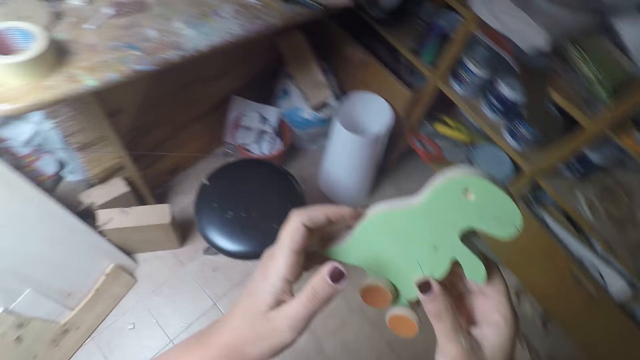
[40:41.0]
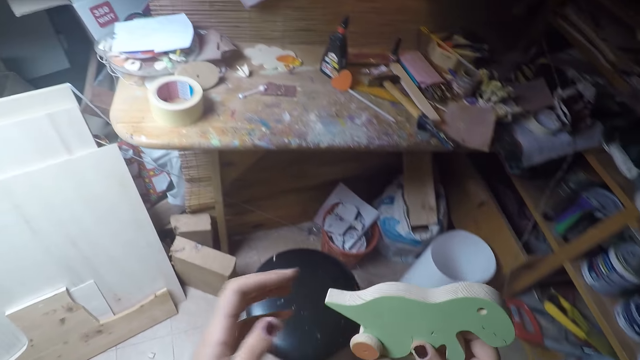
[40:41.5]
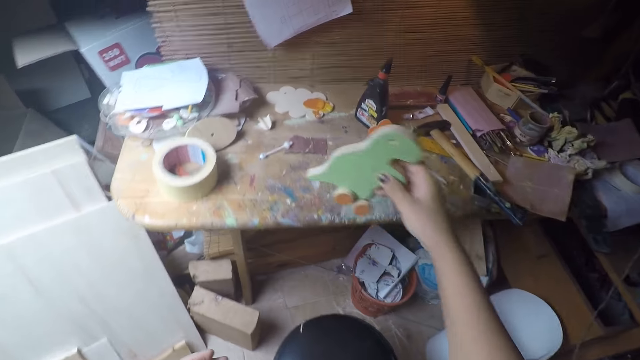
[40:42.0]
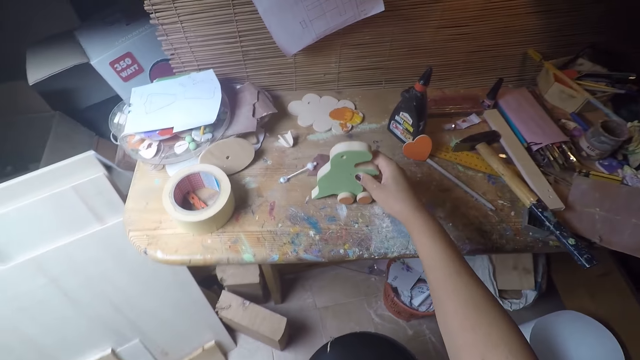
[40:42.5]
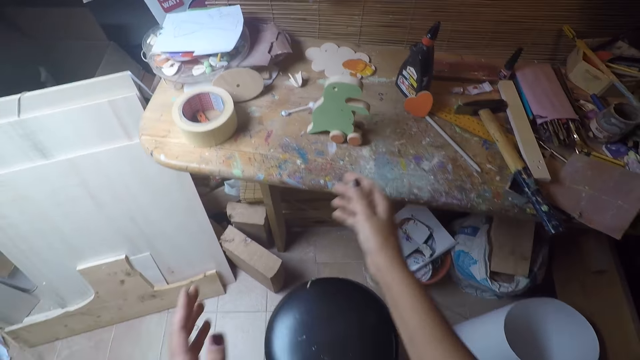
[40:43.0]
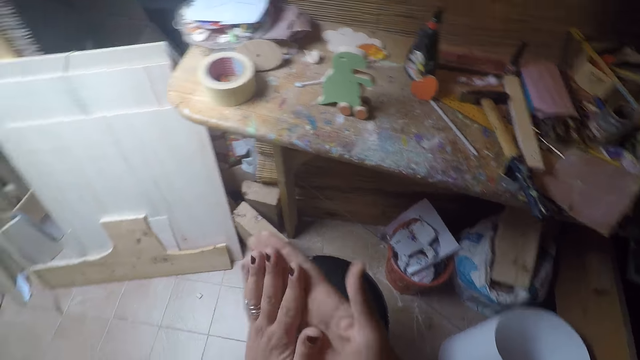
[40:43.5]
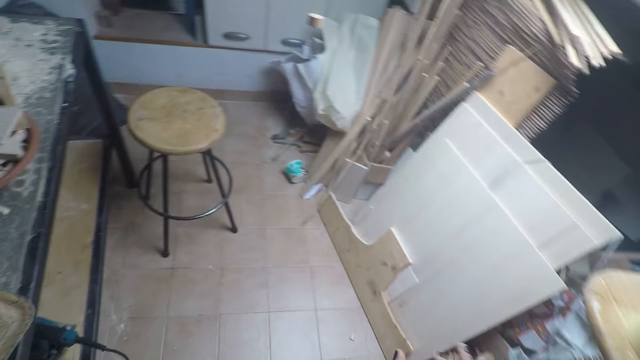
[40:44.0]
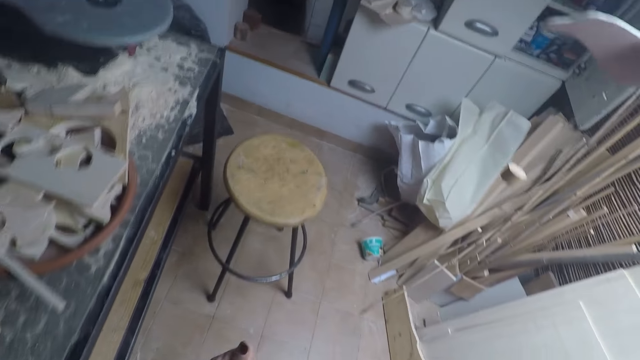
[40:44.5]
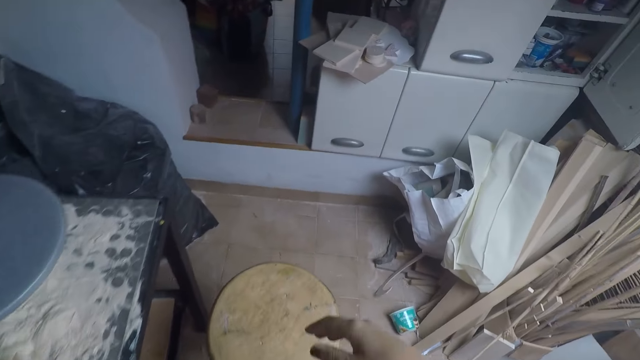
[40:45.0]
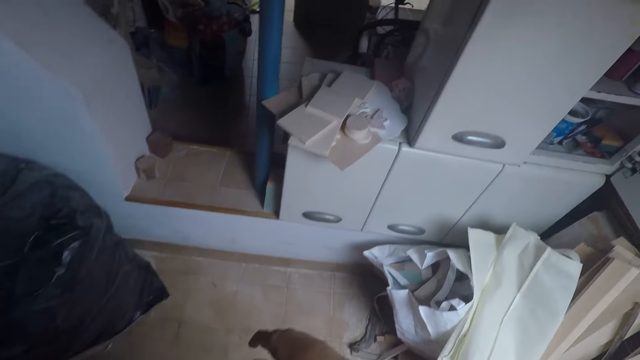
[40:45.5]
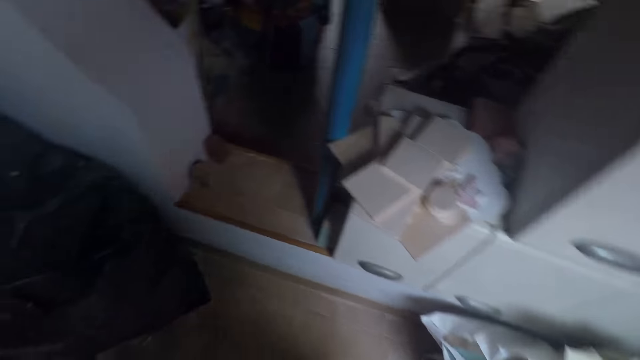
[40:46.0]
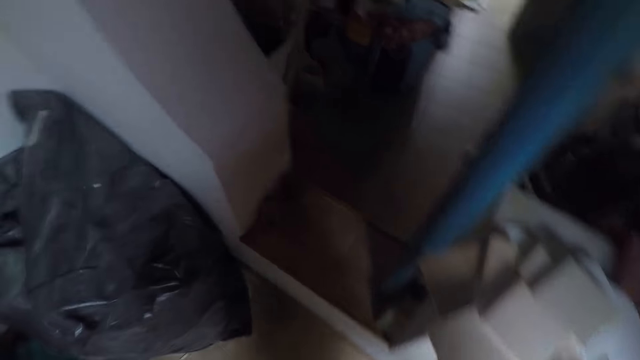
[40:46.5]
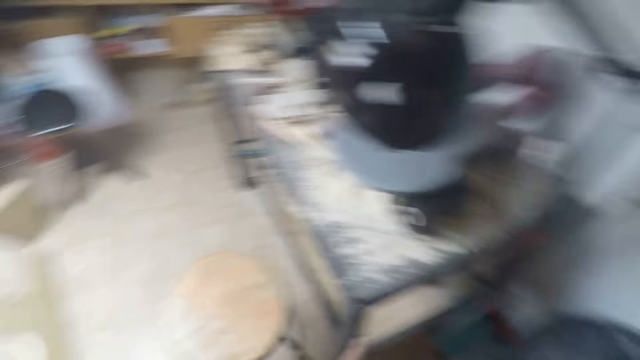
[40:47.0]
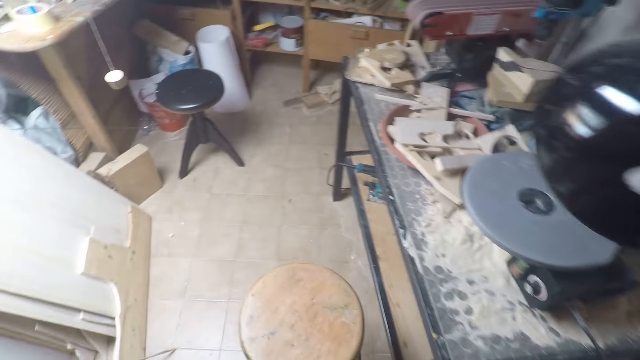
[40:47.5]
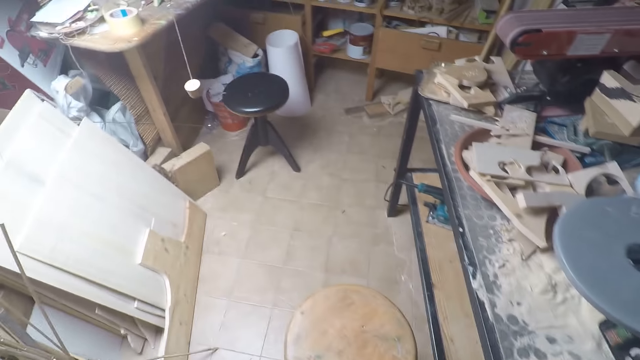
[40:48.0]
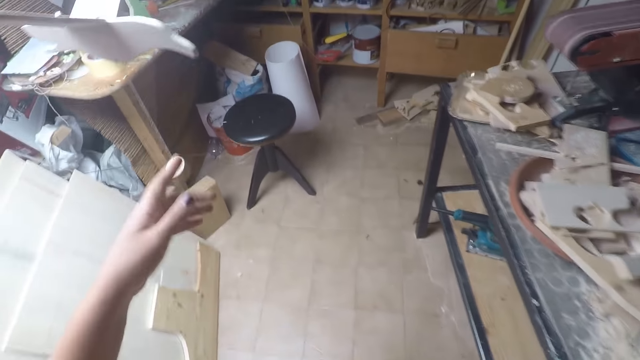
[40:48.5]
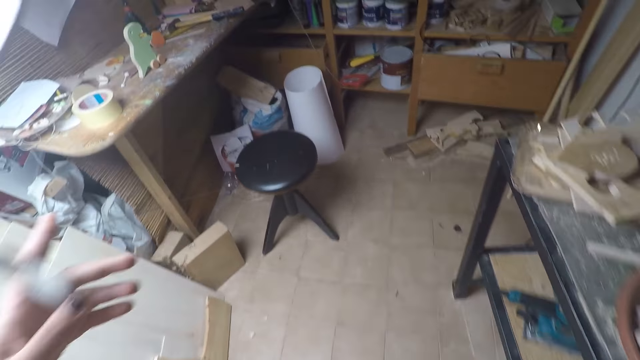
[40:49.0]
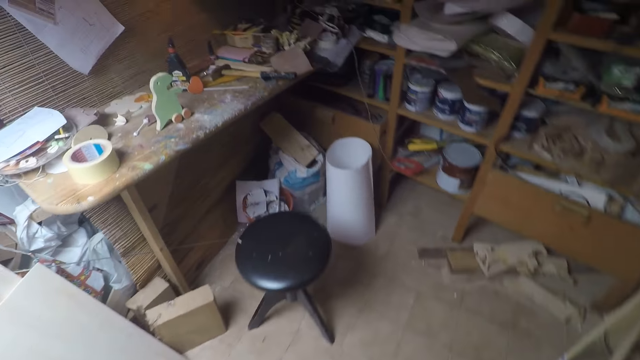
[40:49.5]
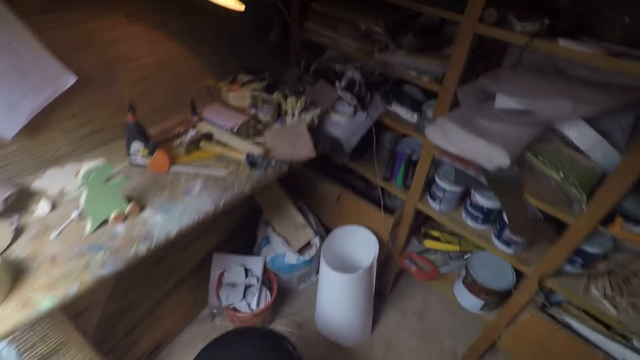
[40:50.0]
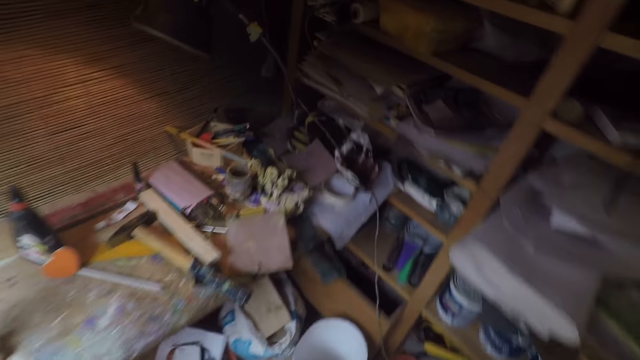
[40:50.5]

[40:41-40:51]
The camera wearer walks back to the table. She puts the dinosaur toy down on the table. She rubs hands together. She walks toward a shelf. She moves towards the table. She pushes a hanging decoration with her left hand. She points at a bulb light.

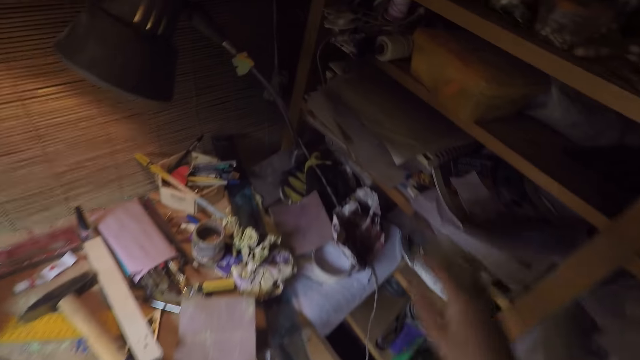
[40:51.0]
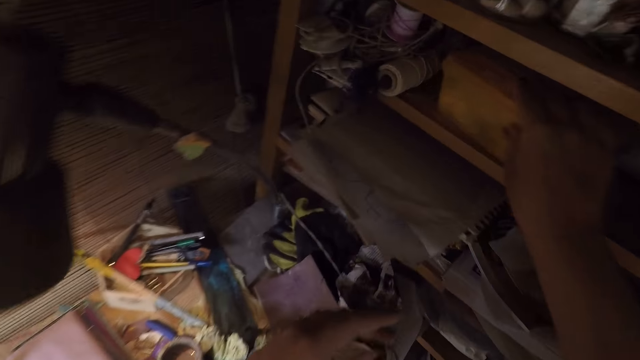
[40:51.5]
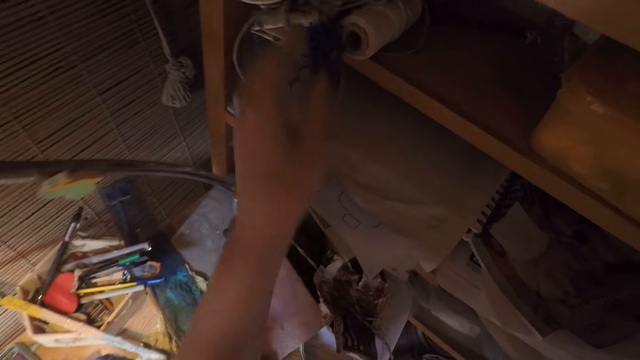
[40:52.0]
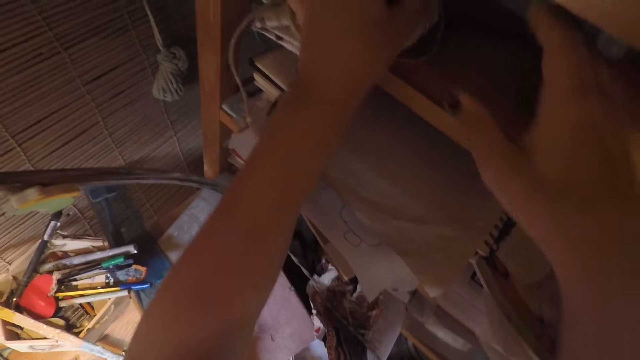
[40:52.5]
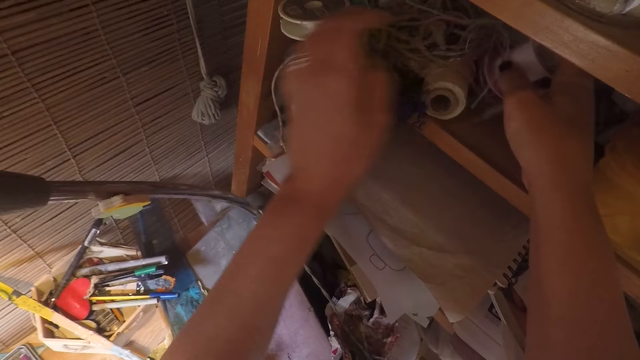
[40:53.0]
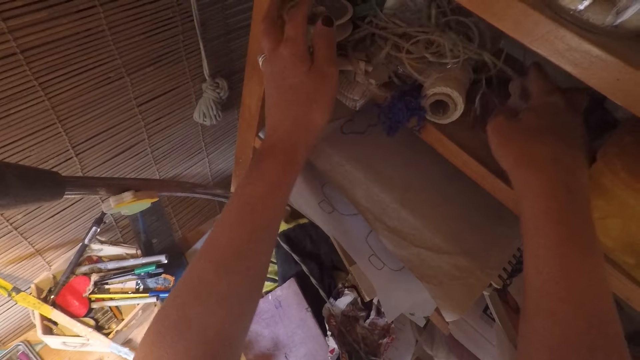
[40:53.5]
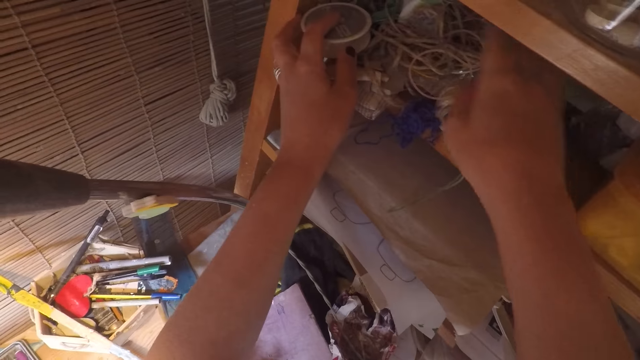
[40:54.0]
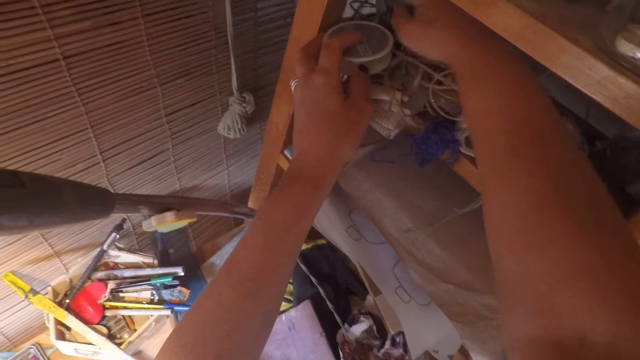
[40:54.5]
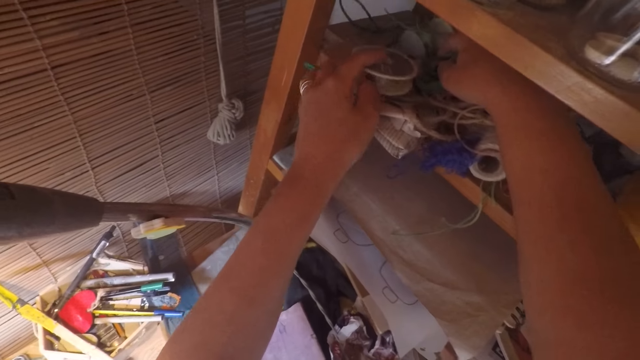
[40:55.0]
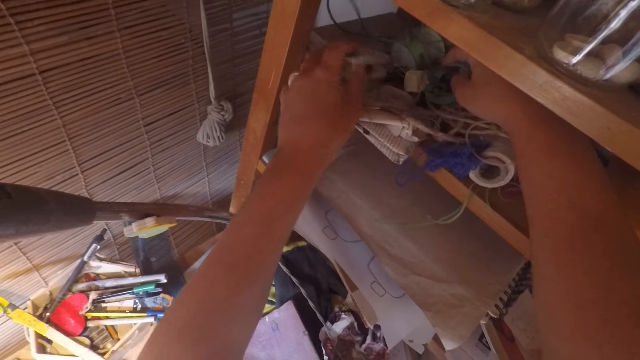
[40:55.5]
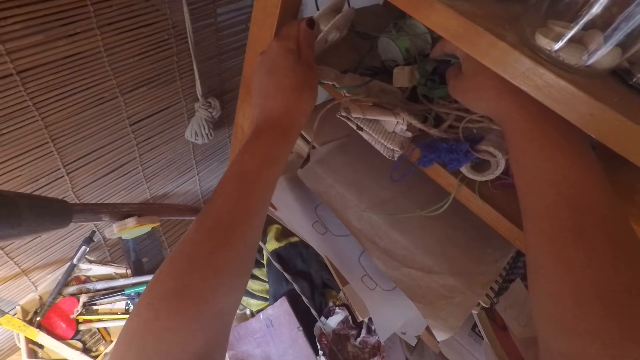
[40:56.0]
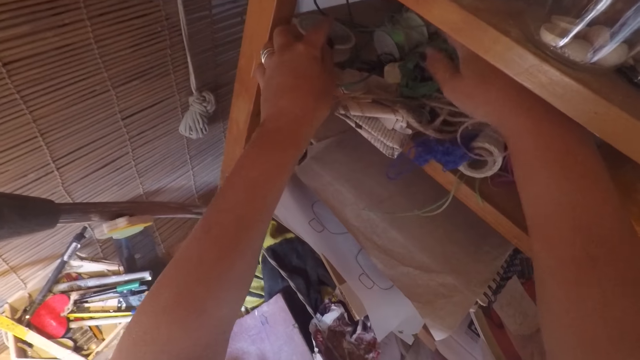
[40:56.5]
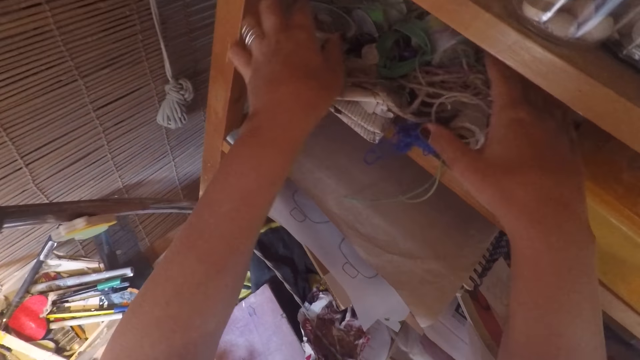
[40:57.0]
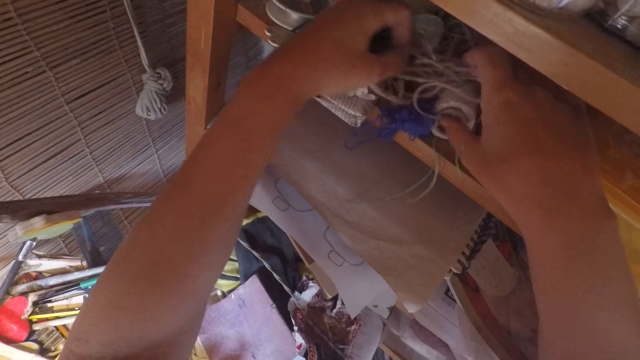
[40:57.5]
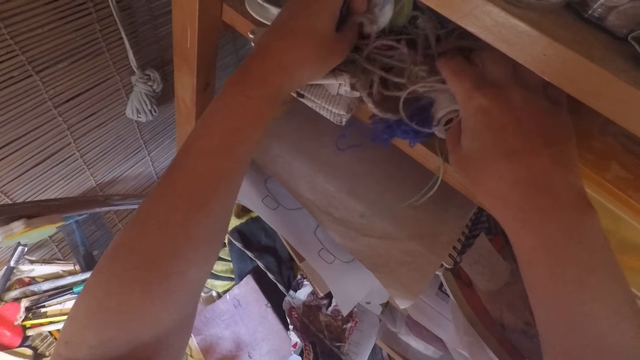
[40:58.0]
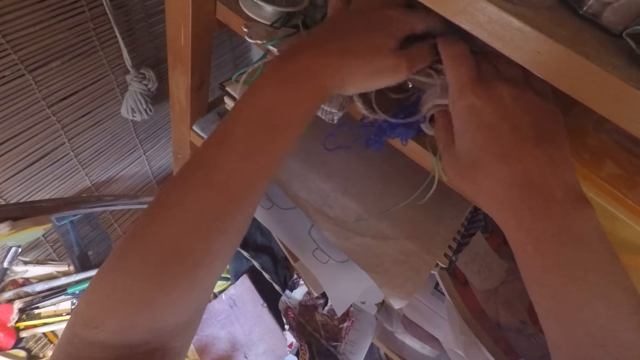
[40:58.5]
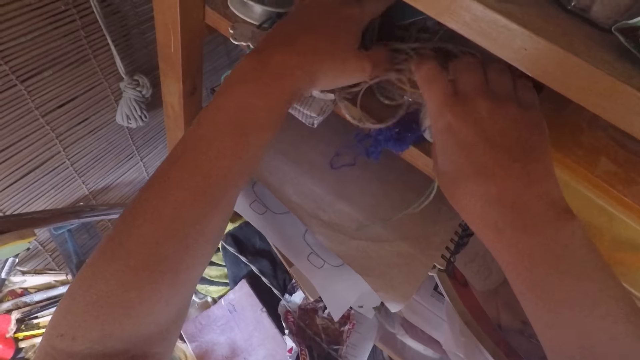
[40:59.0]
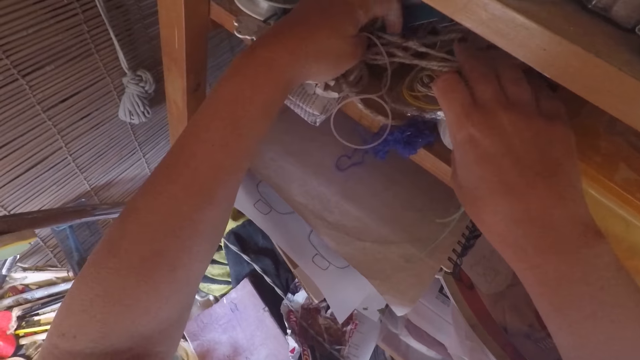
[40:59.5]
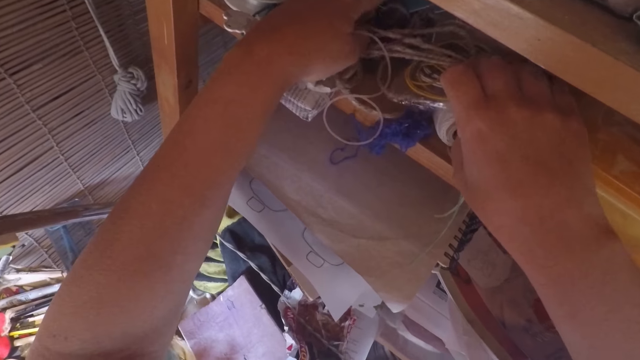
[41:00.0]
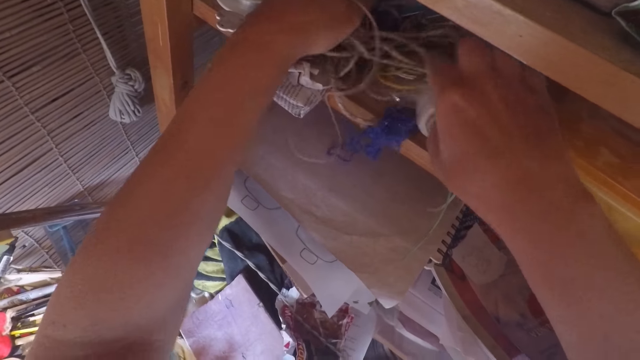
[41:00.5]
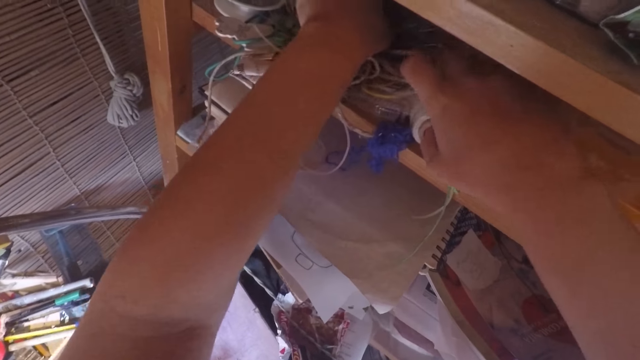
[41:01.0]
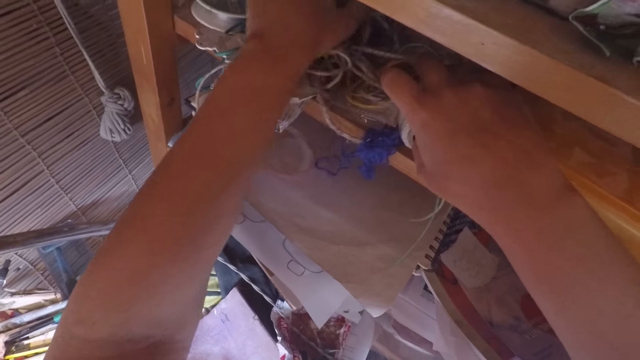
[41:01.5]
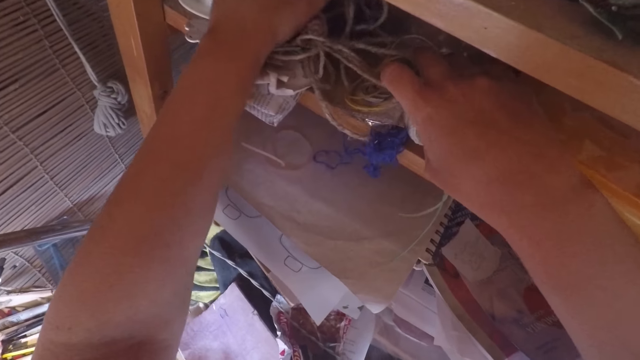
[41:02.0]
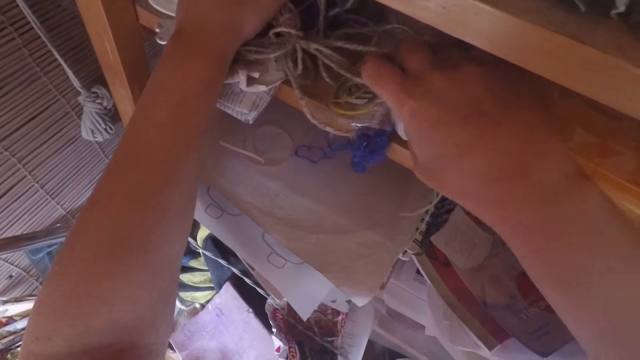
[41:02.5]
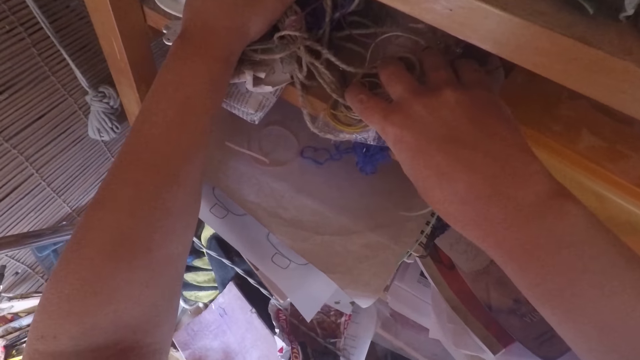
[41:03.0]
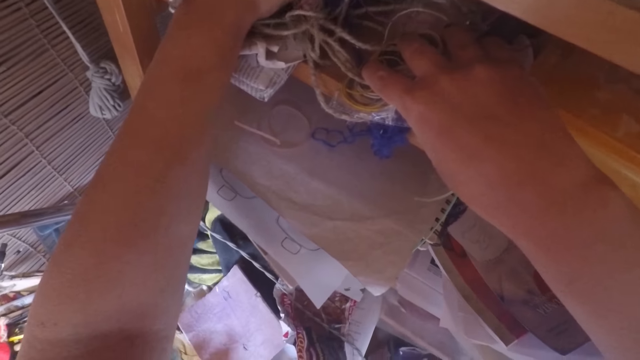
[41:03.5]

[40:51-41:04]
The camera wearer moves a yellow box on a shelf with her right hand. She searches through different stuff on the shelf with her hands. She moves a wire on the shelf.
